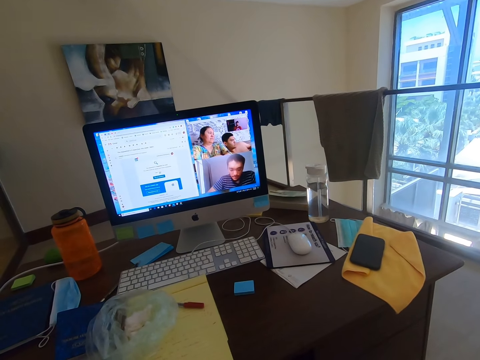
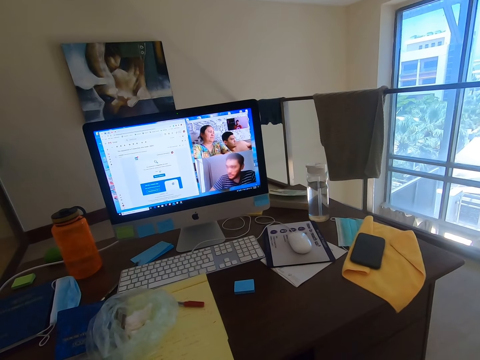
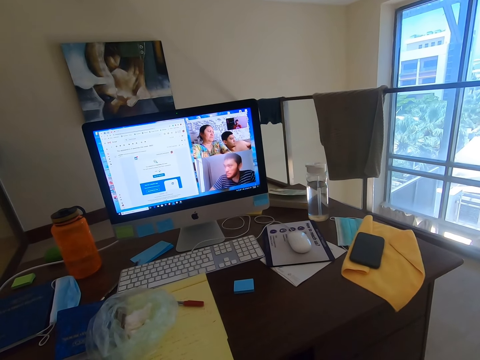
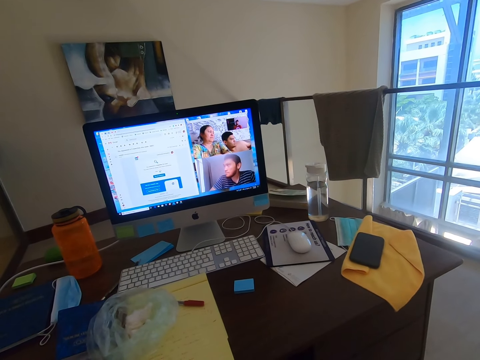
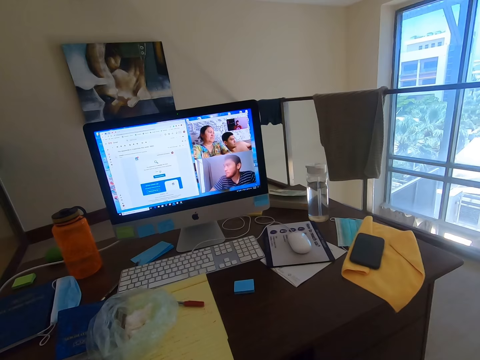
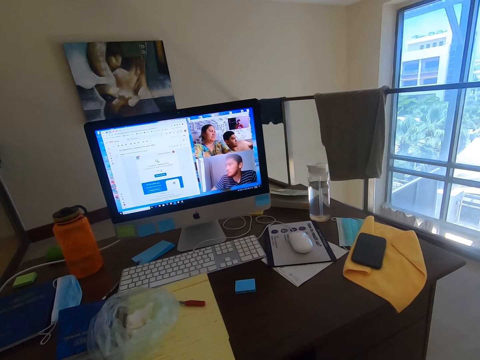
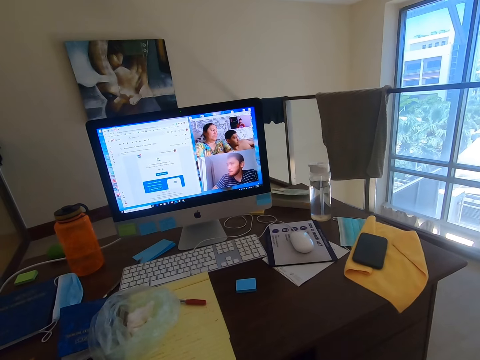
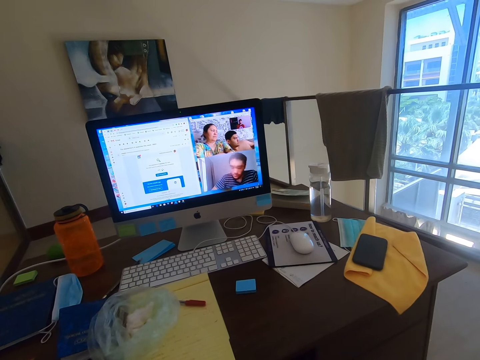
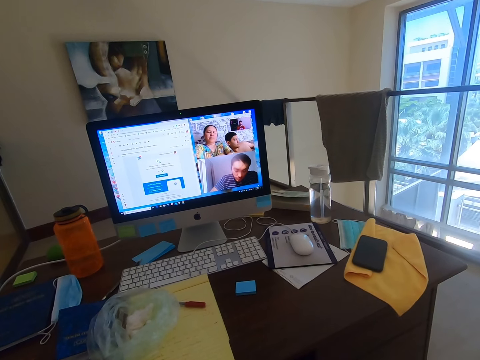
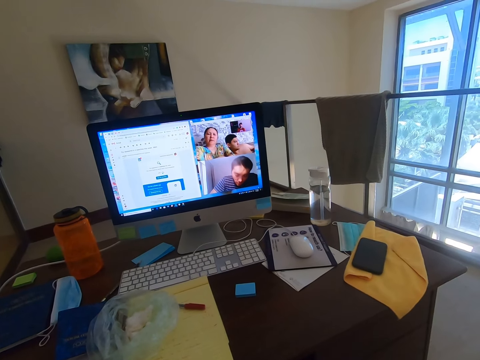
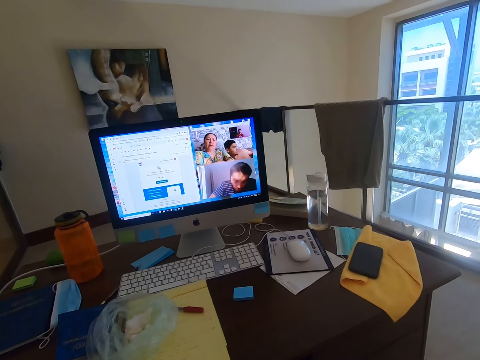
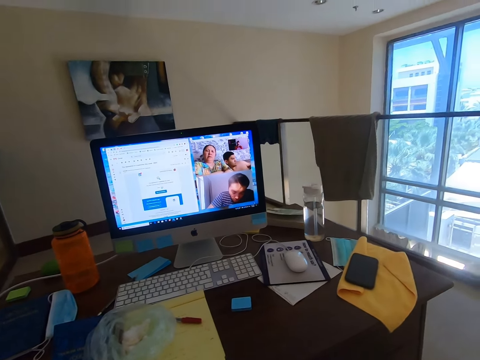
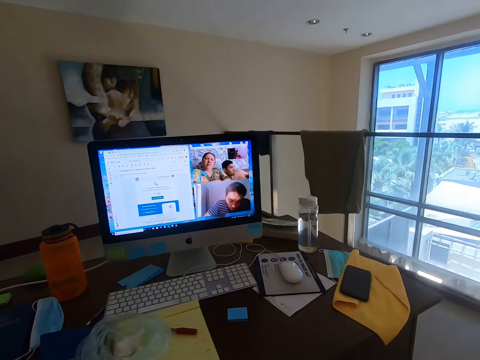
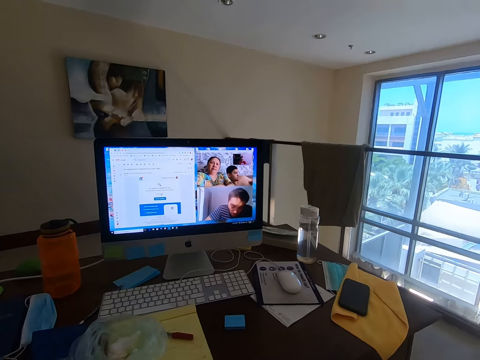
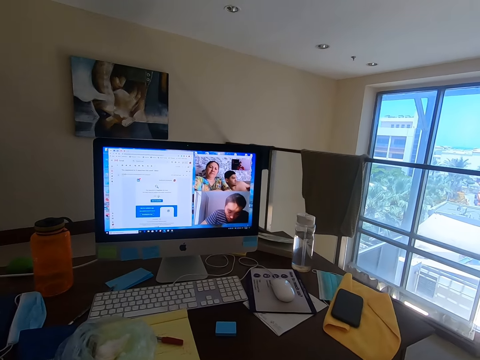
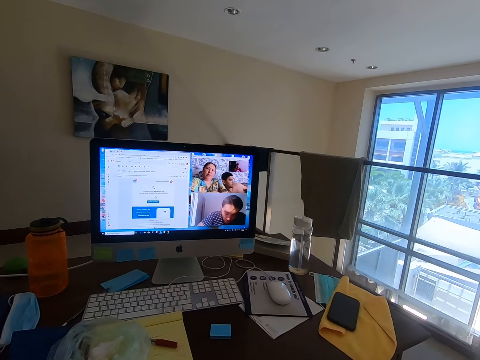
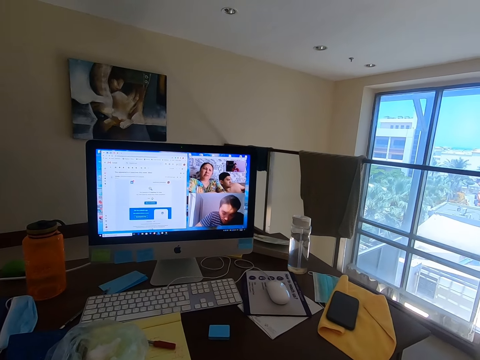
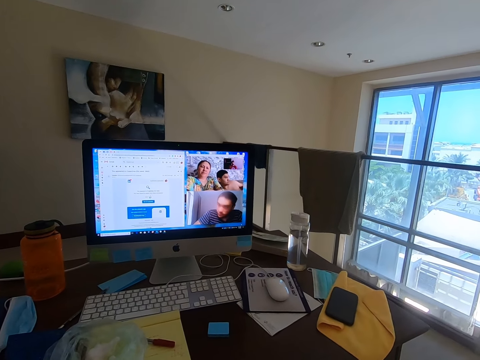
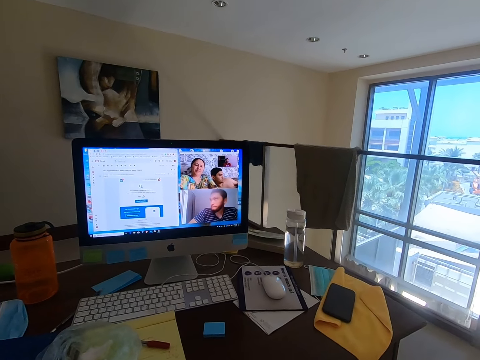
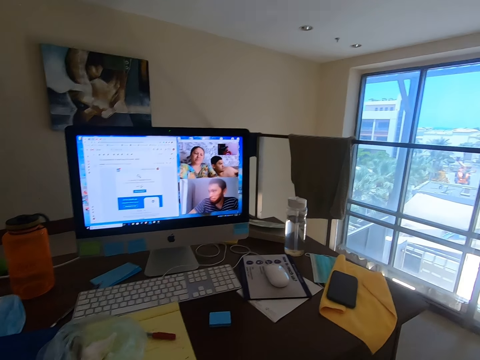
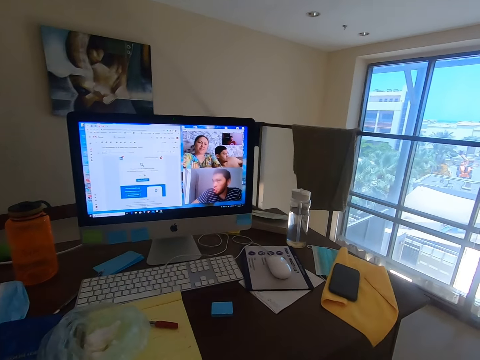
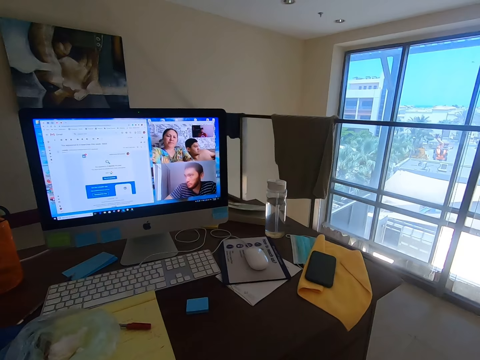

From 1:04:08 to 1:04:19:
The camera wearer converses with a woman.

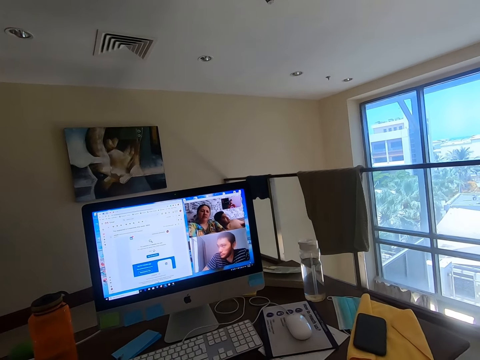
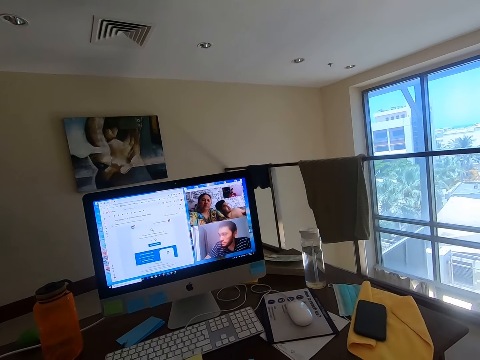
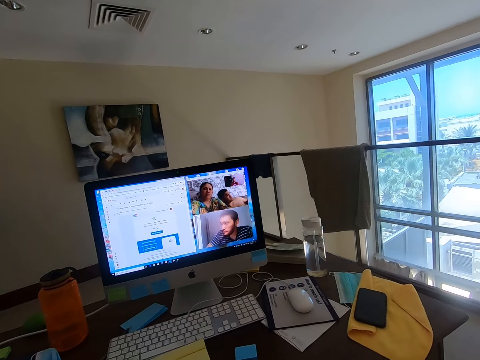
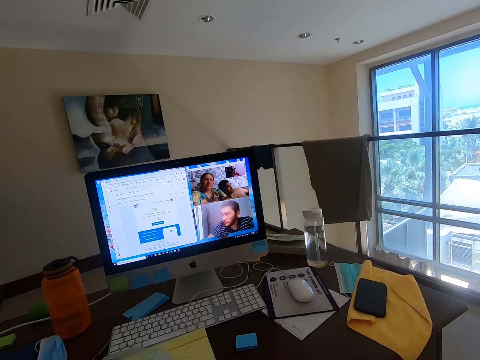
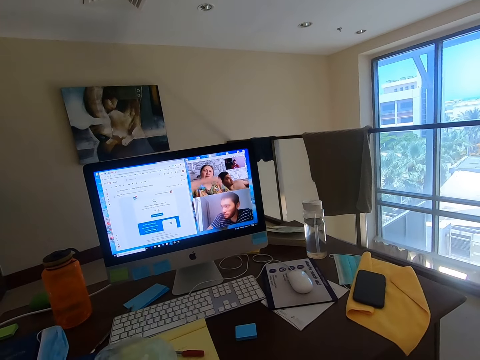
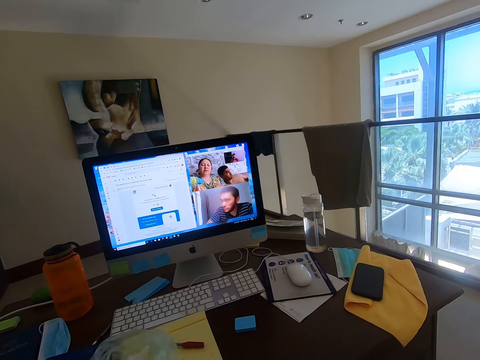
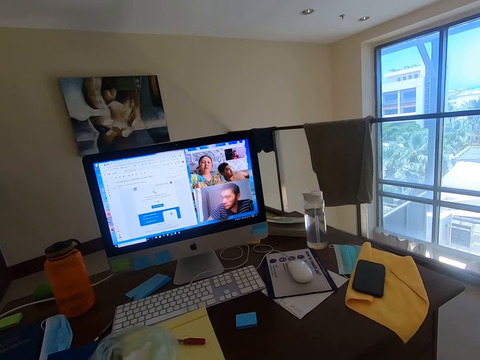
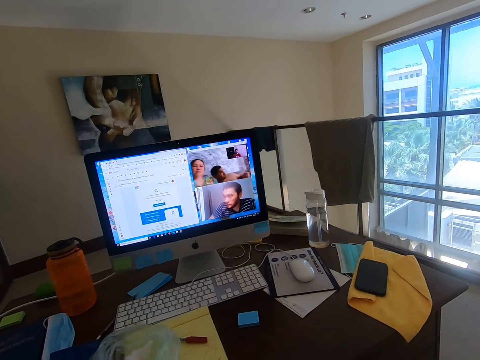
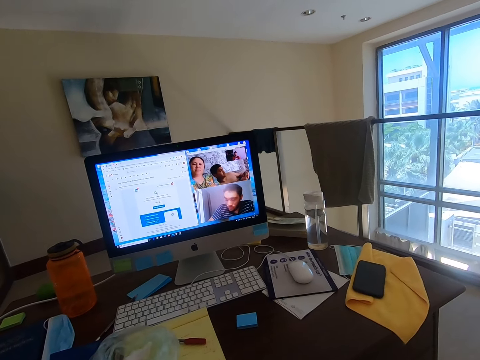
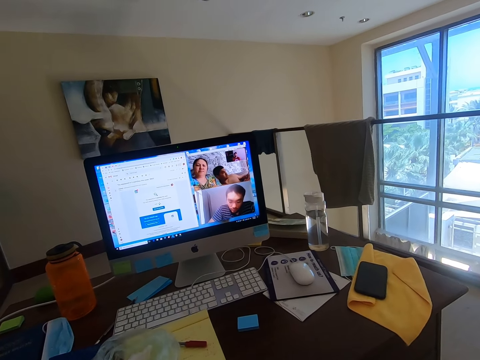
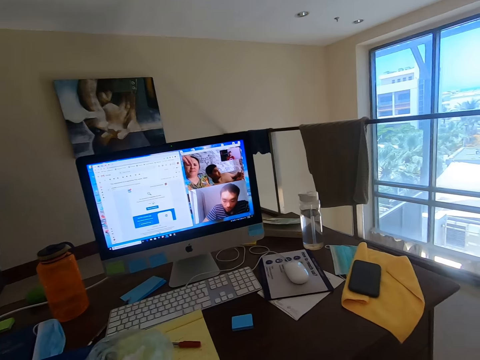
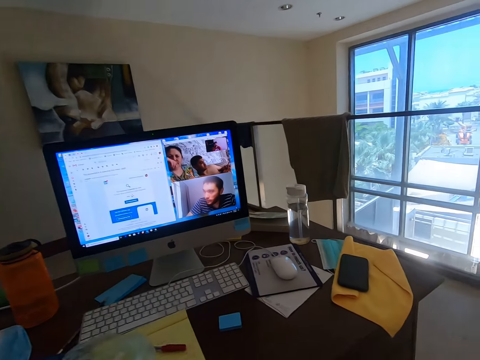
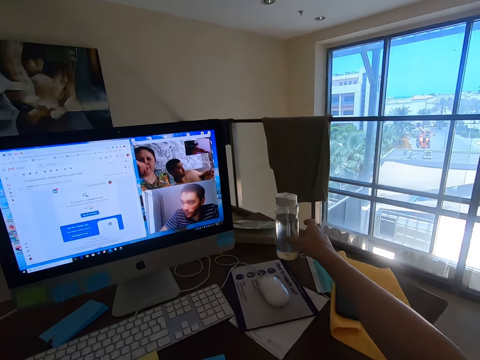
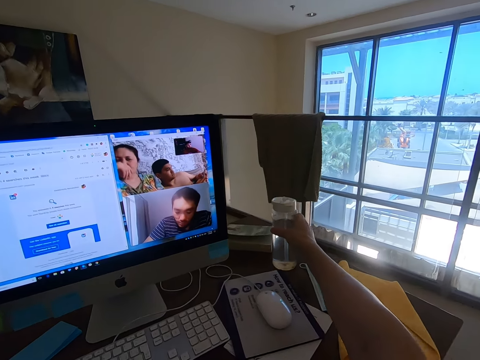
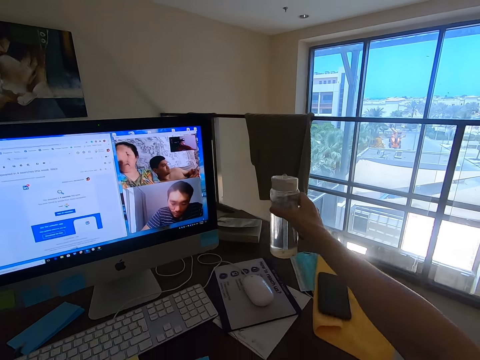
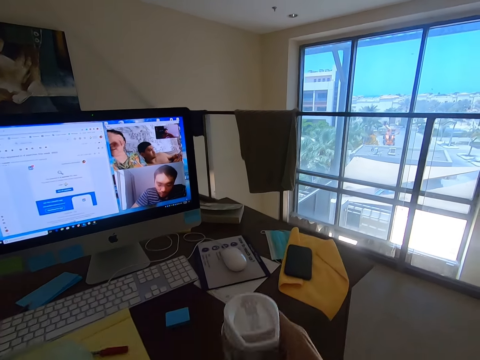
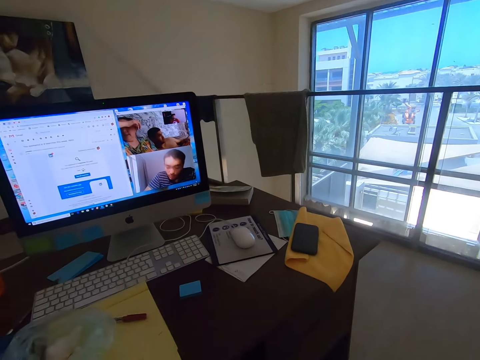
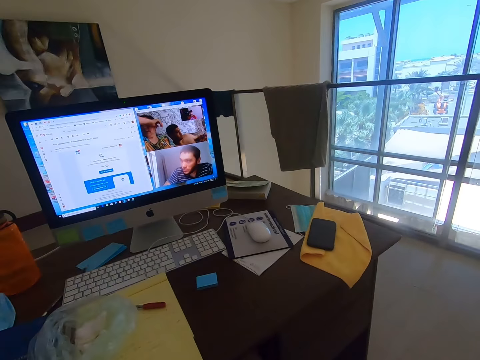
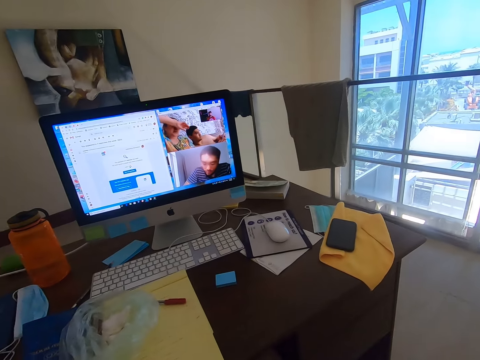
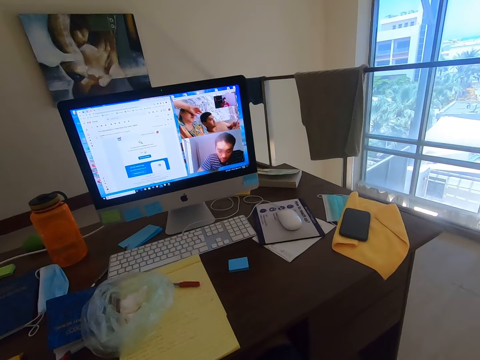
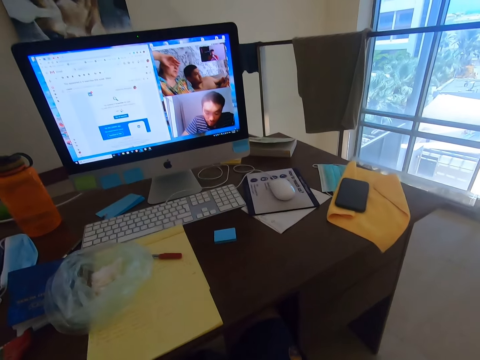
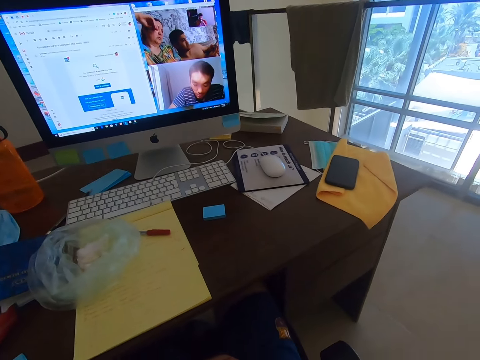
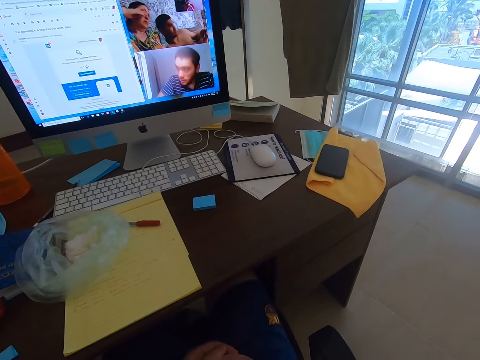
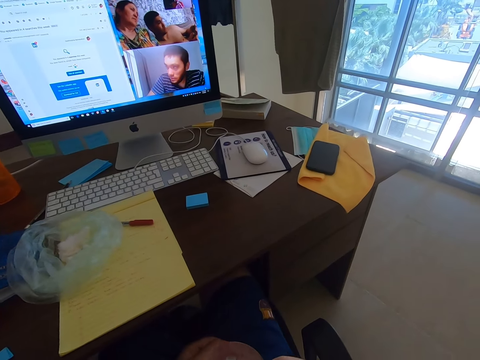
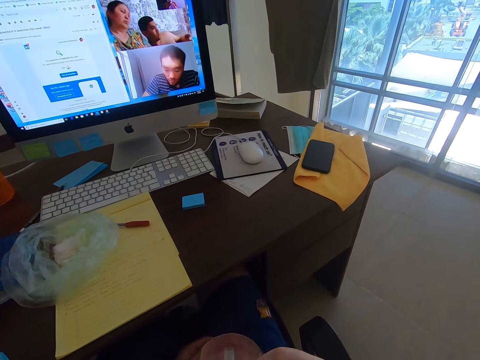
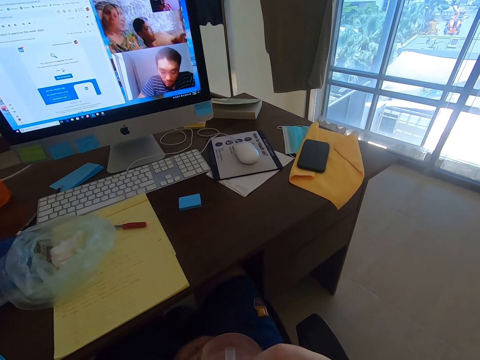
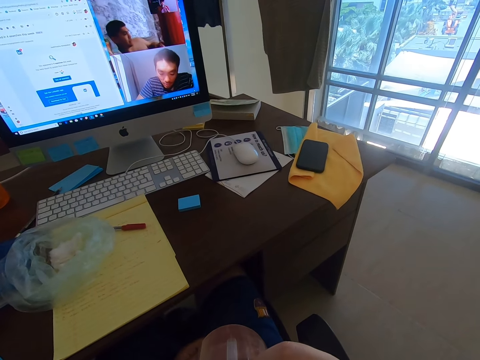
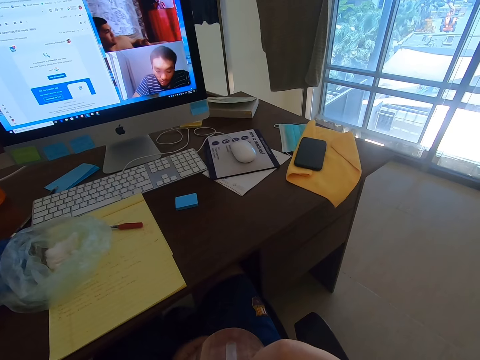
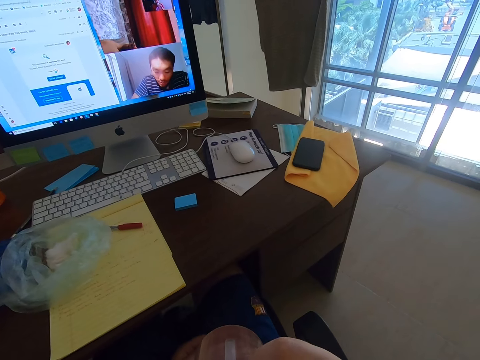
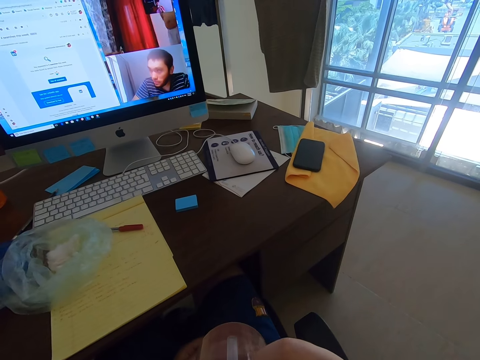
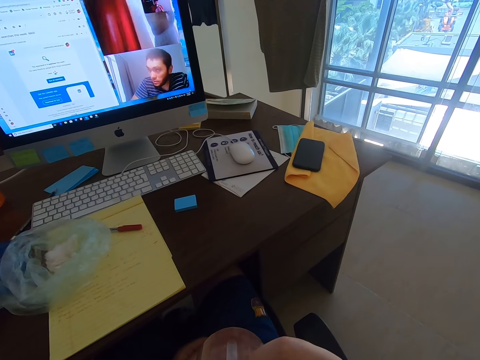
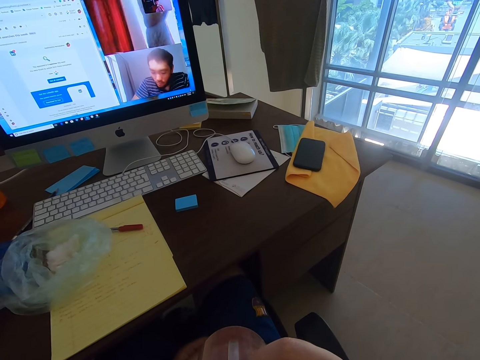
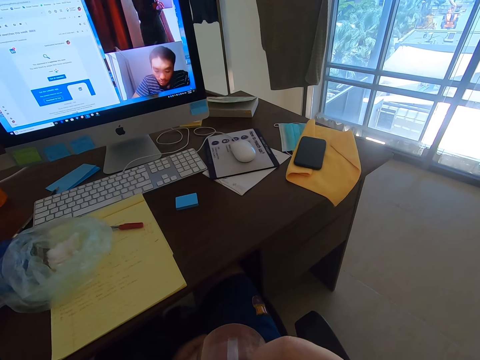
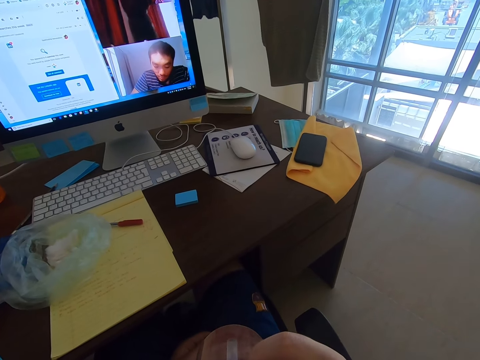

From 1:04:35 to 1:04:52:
A woman swings her hand. The woman scratches her face. The camera wearer picks up a water bottle. They hold the water bottle. They drink water. A man converses with the woman.
